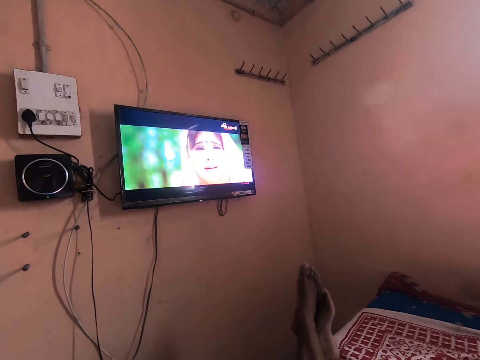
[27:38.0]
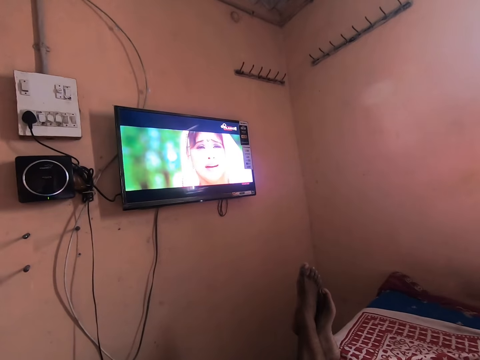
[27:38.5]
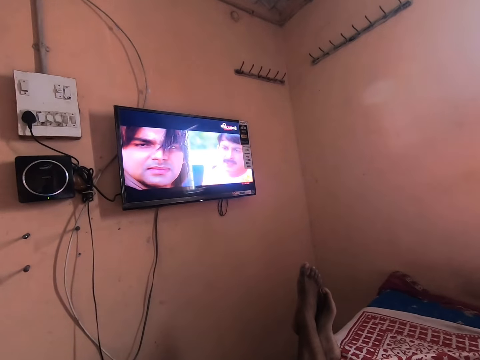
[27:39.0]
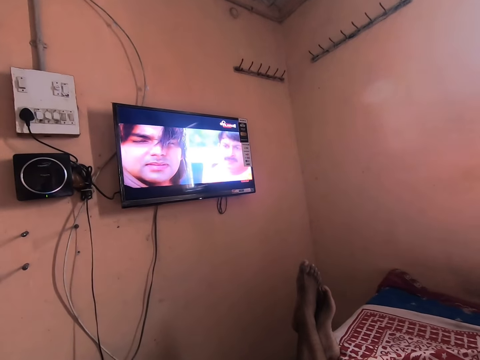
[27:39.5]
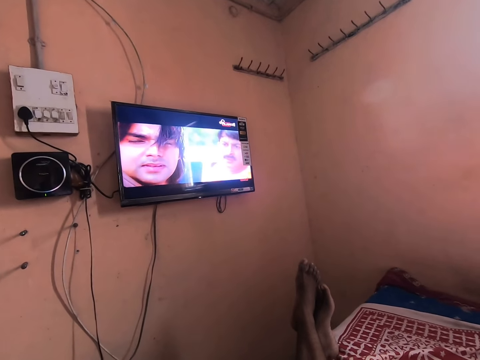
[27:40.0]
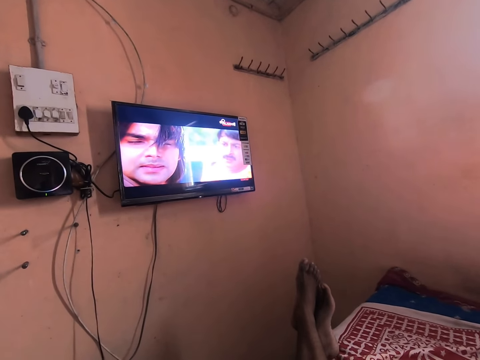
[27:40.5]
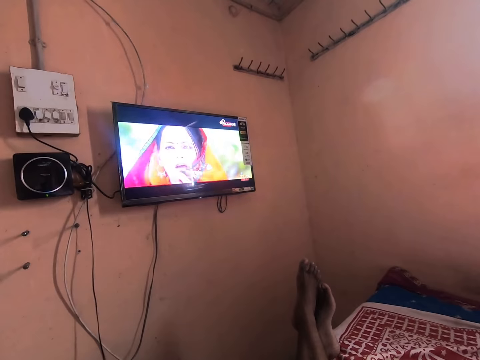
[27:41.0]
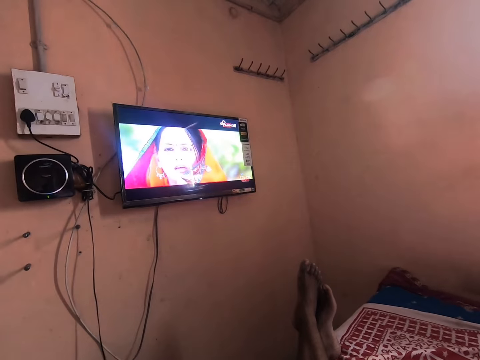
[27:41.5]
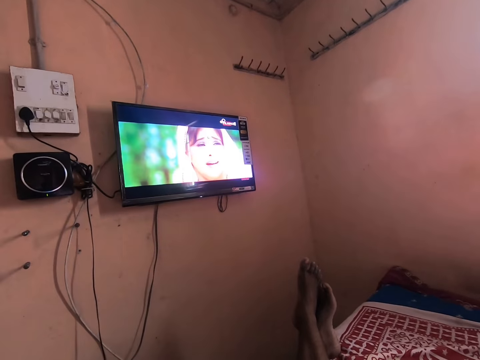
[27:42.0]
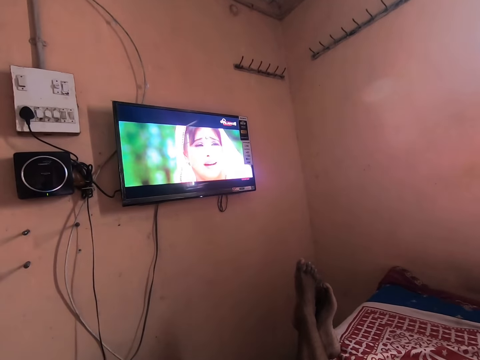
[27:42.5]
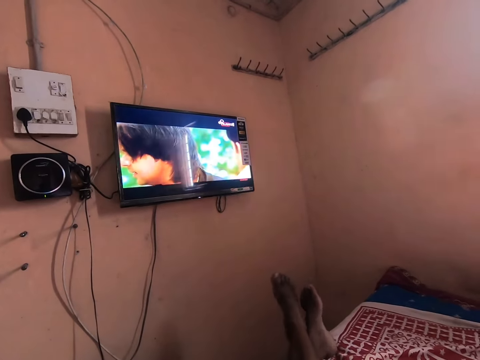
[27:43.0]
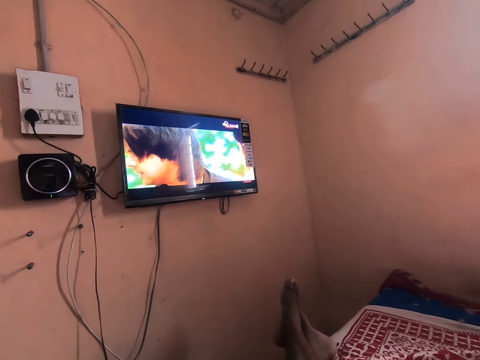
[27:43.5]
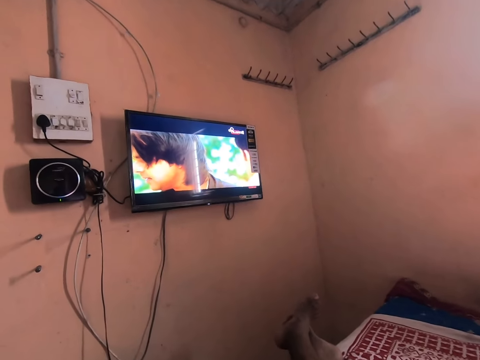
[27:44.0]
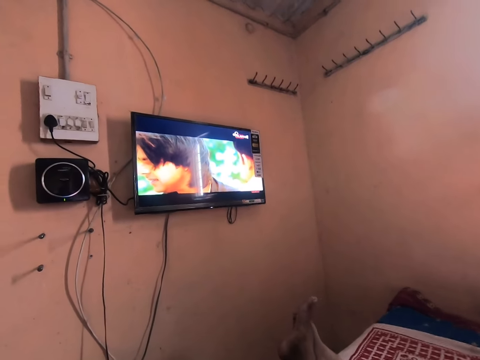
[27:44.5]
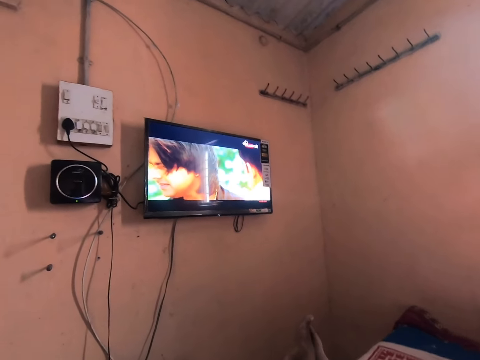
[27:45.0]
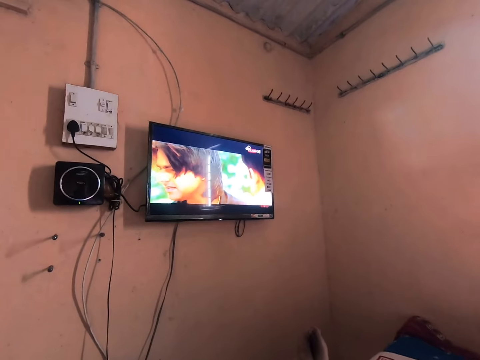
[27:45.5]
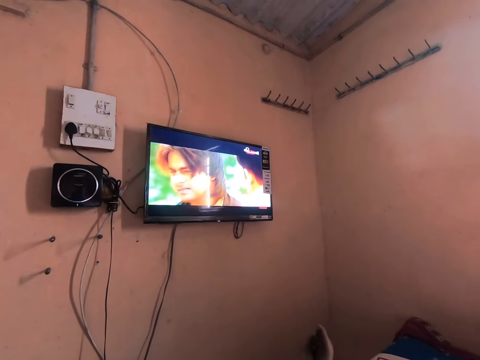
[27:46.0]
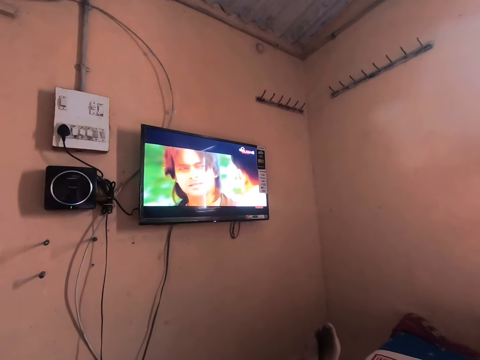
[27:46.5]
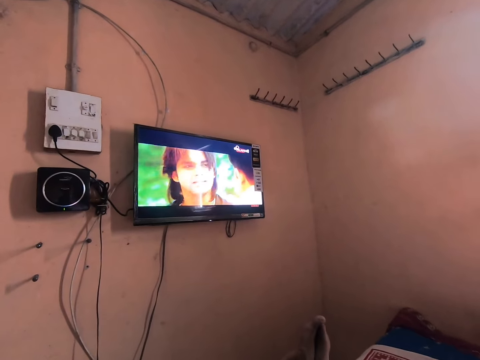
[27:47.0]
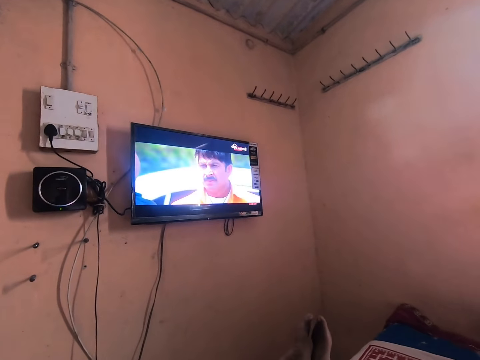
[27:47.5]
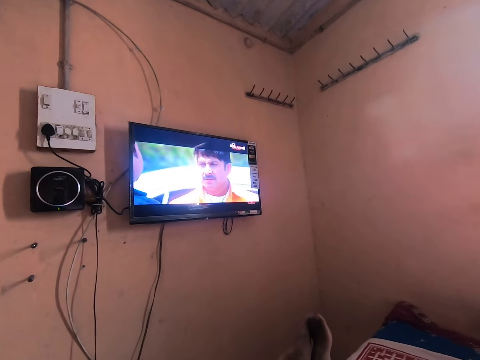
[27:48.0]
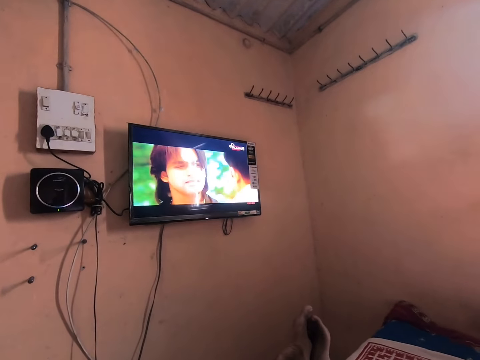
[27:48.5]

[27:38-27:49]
The camera wearer rubs his feet together.

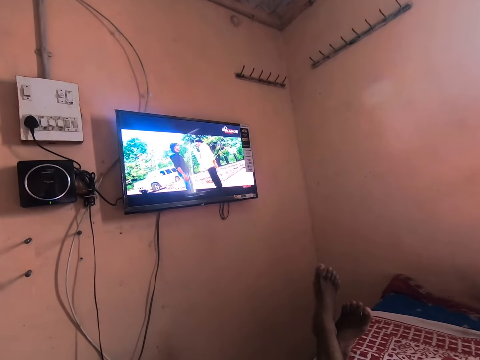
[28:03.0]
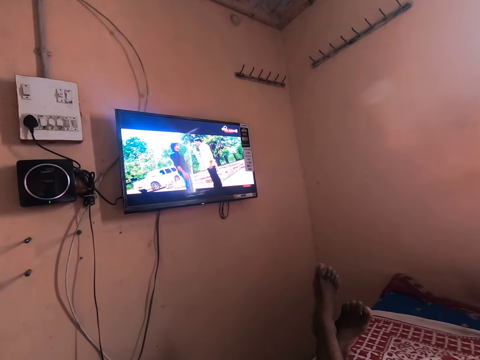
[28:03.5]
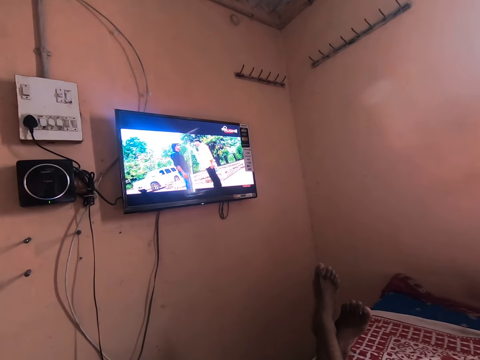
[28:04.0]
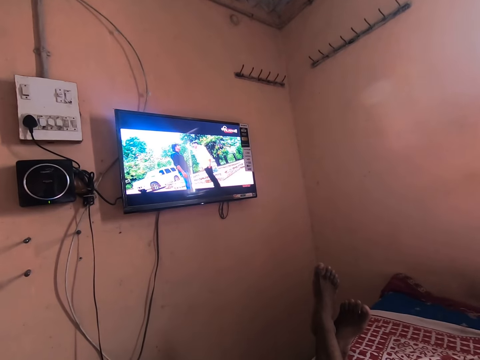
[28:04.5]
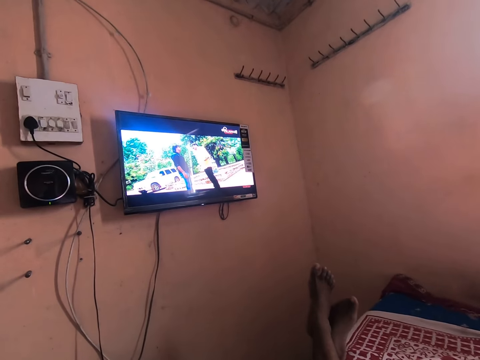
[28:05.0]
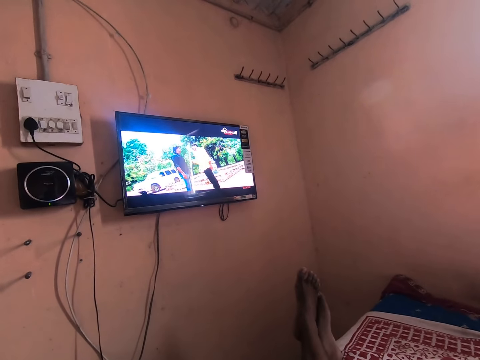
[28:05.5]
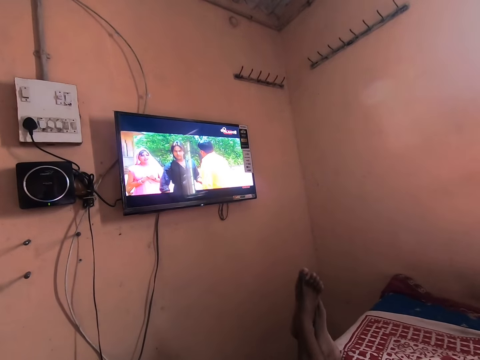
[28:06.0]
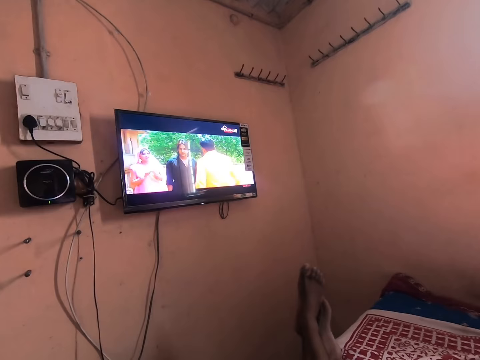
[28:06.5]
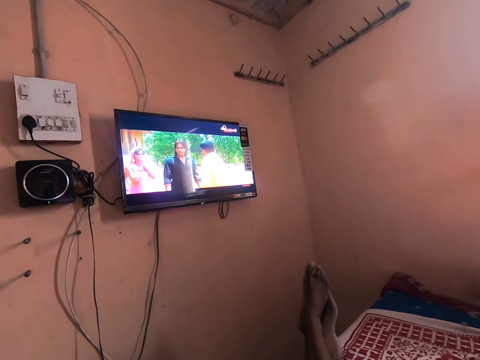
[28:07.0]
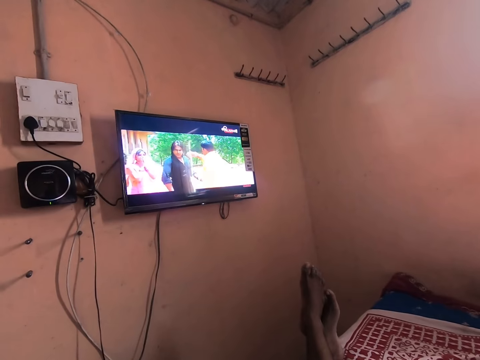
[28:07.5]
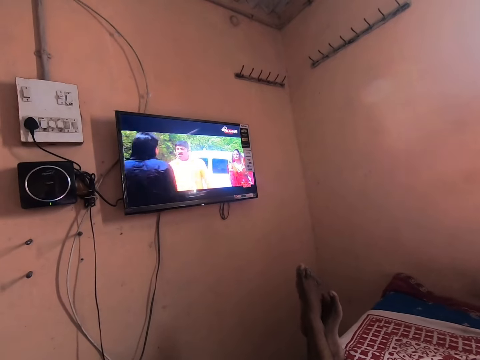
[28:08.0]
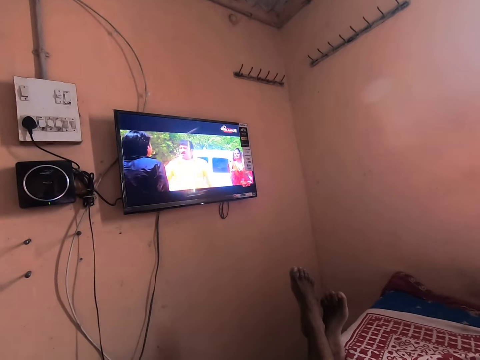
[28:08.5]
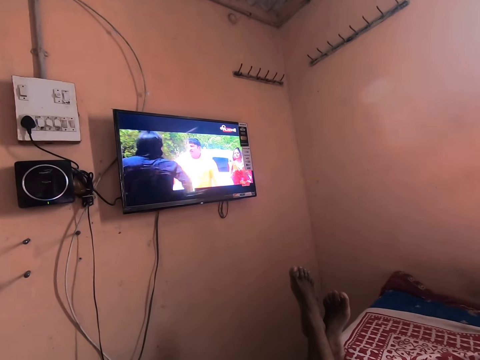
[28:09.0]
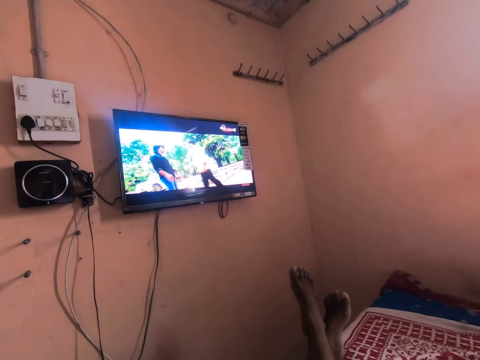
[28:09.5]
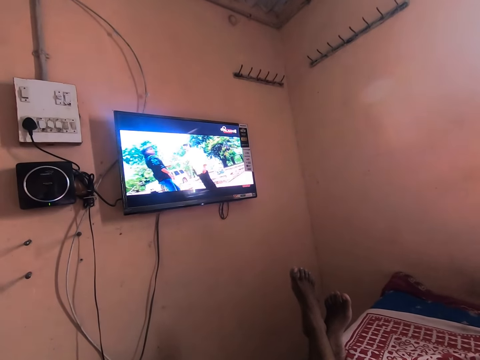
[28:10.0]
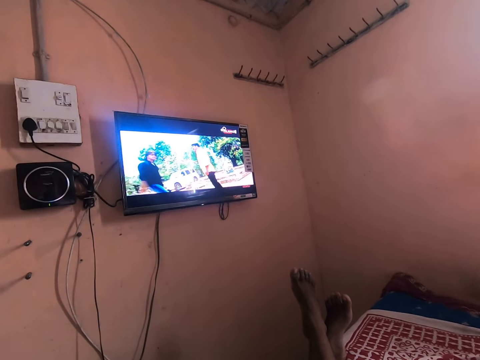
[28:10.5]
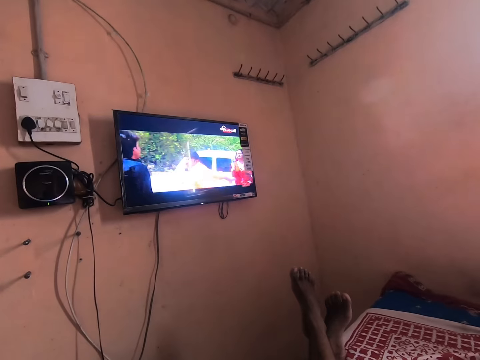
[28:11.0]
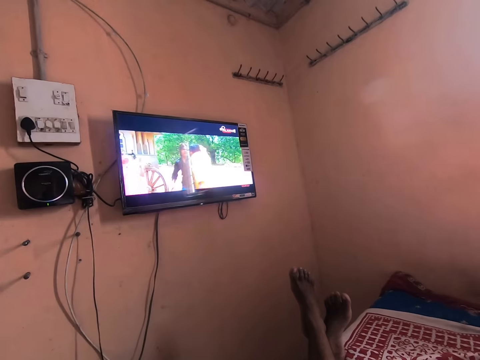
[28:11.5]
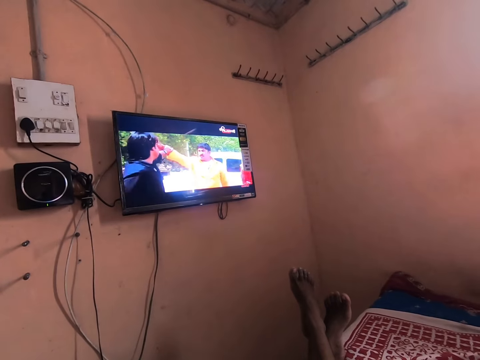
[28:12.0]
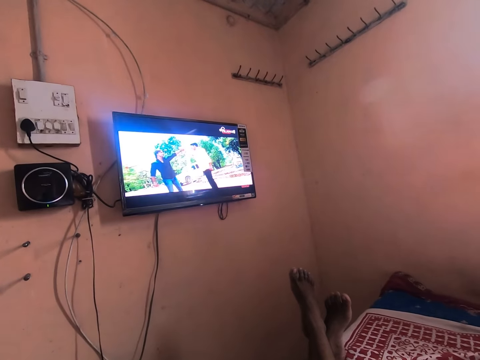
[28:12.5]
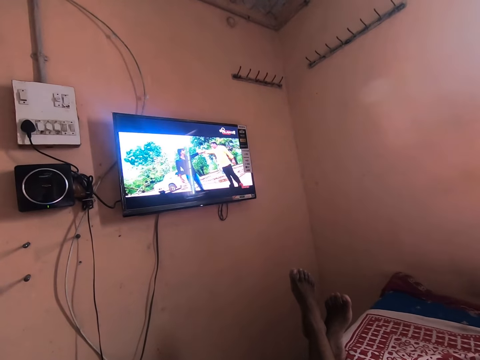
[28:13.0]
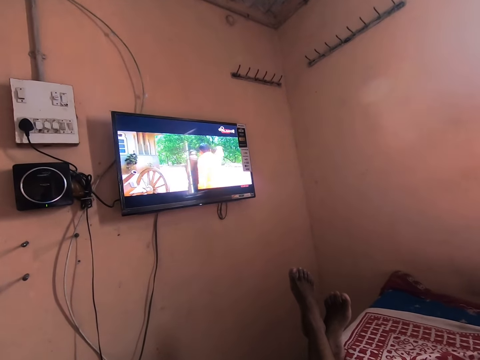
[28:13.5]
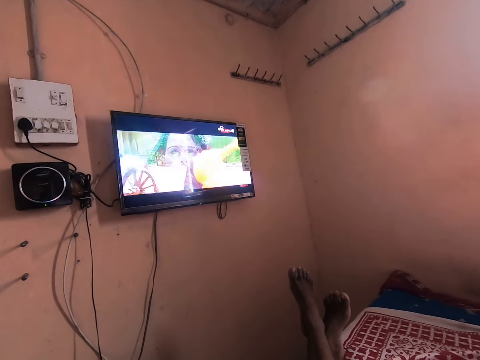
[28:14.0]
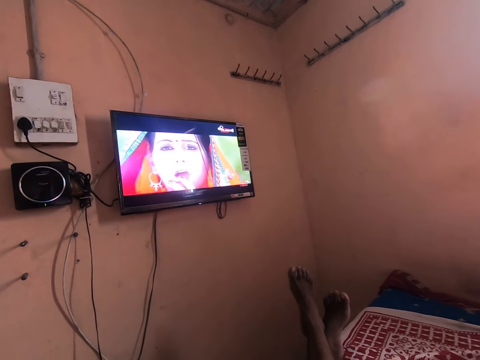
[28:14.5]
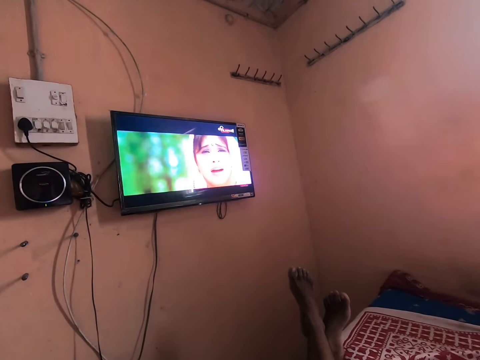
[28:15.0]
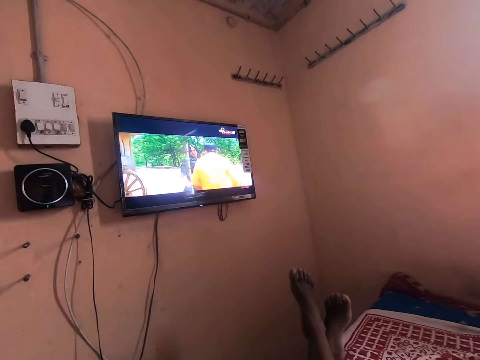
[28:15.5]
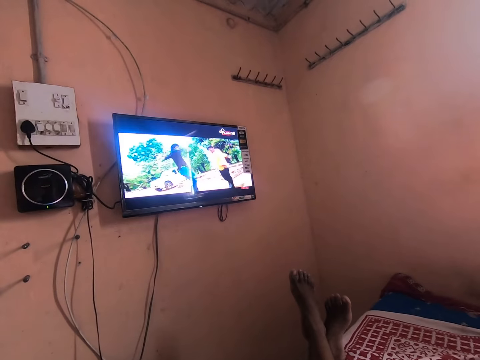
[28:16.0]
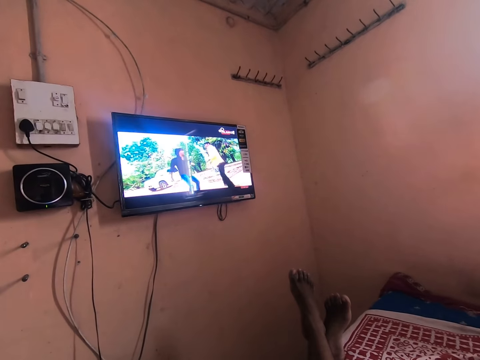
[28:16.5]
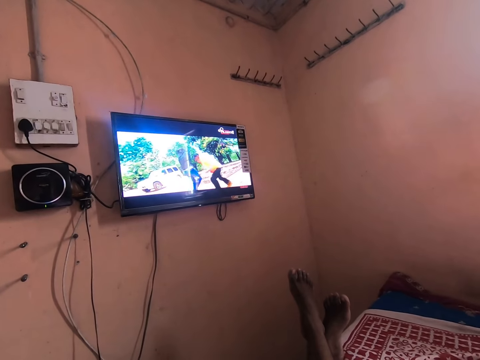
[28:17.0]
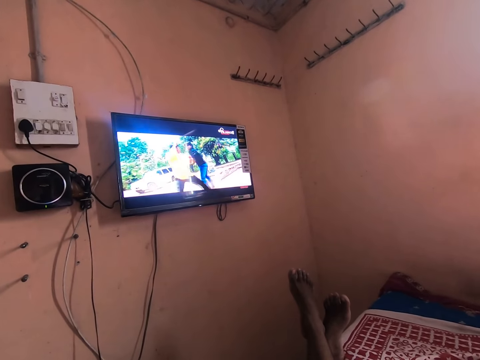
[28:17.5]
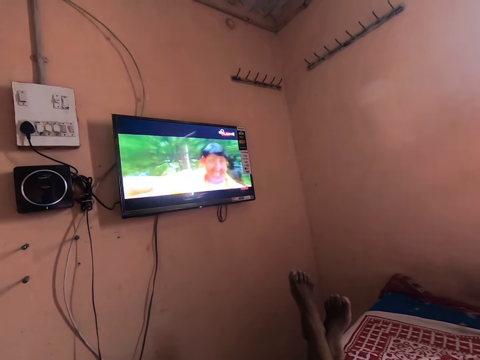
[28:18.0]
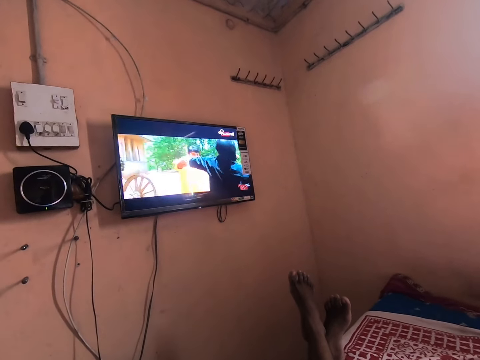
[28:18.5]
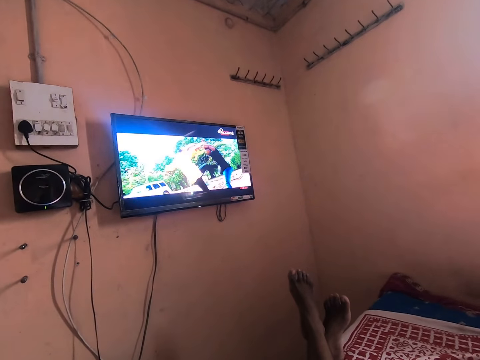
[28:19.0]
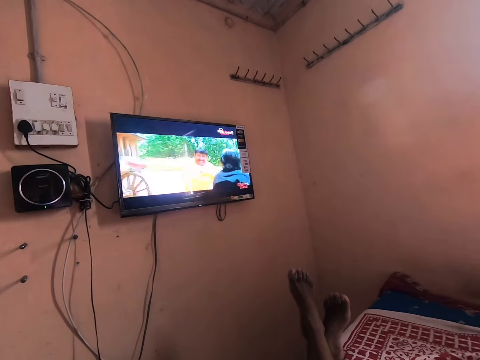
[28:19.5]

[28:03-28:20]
The camera wearer moves his feet.
